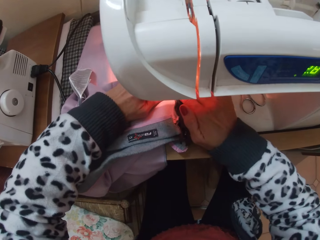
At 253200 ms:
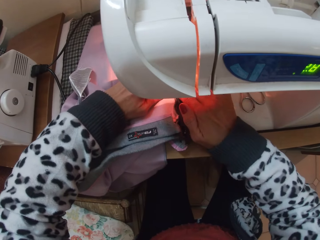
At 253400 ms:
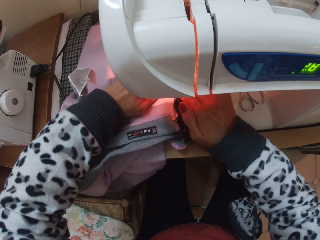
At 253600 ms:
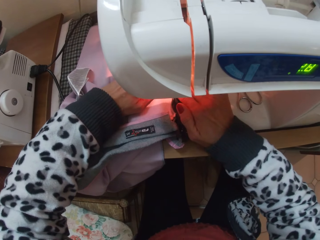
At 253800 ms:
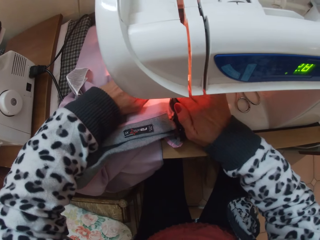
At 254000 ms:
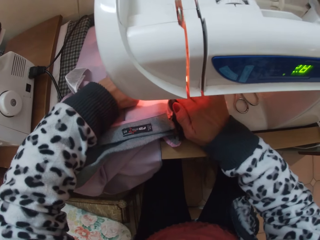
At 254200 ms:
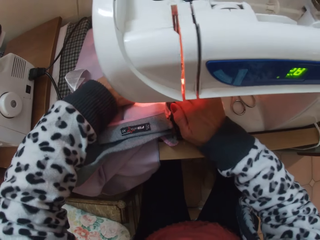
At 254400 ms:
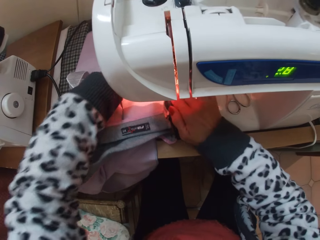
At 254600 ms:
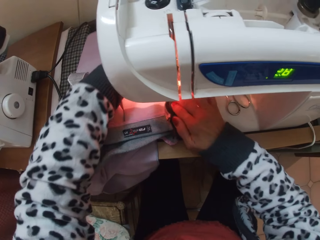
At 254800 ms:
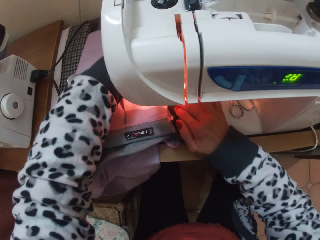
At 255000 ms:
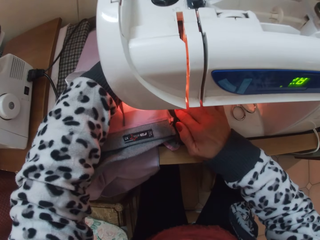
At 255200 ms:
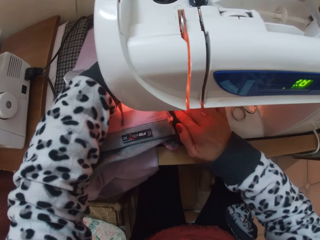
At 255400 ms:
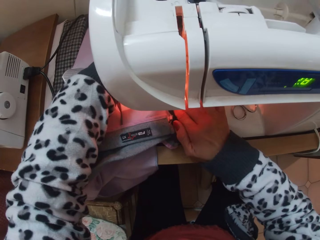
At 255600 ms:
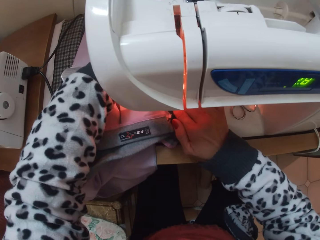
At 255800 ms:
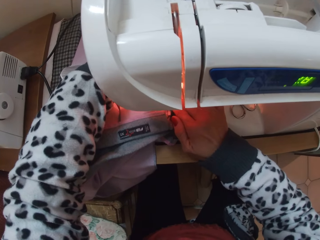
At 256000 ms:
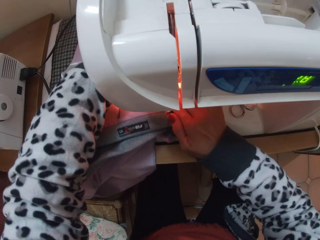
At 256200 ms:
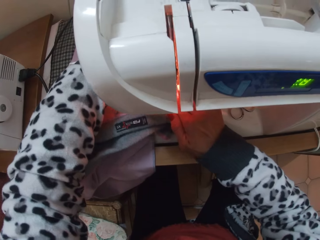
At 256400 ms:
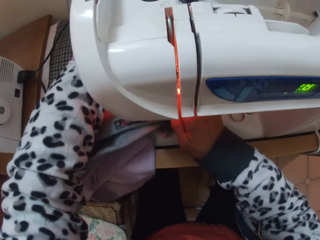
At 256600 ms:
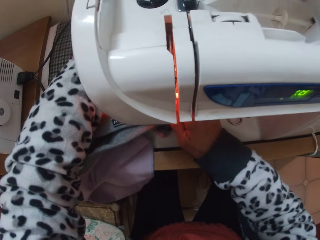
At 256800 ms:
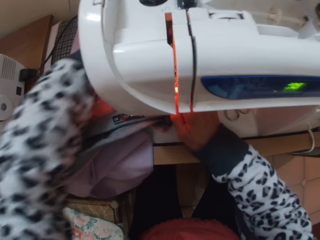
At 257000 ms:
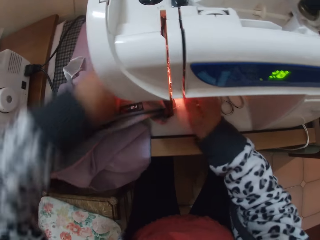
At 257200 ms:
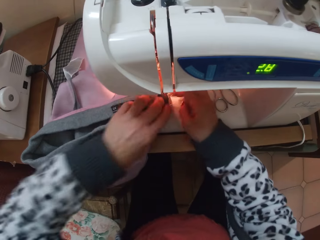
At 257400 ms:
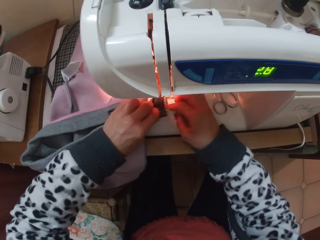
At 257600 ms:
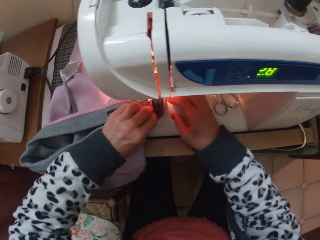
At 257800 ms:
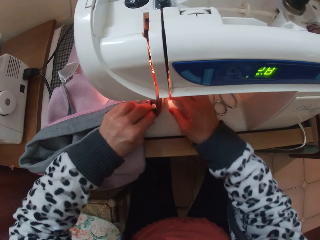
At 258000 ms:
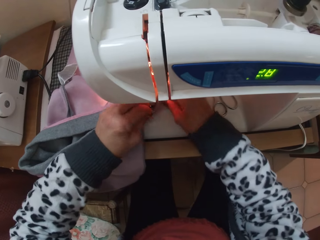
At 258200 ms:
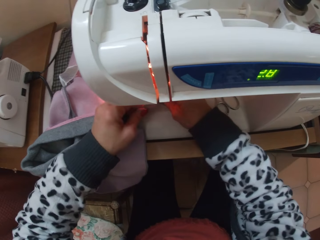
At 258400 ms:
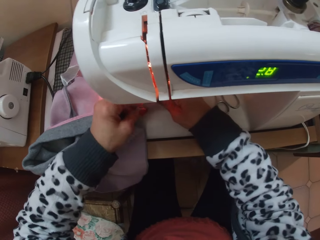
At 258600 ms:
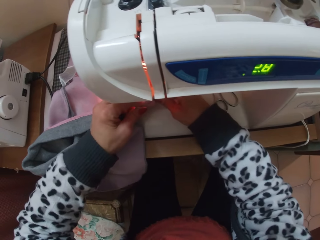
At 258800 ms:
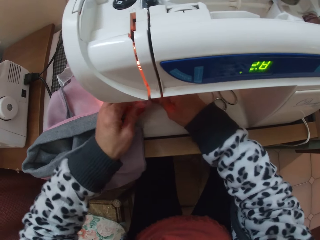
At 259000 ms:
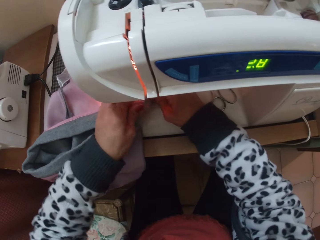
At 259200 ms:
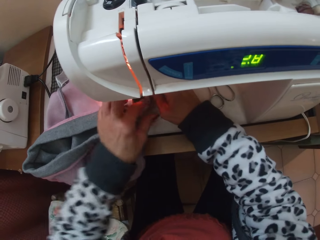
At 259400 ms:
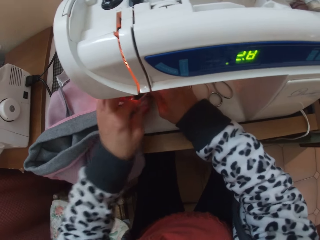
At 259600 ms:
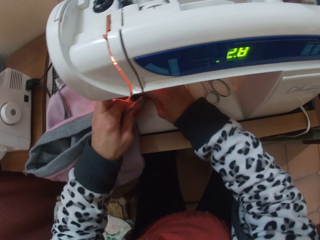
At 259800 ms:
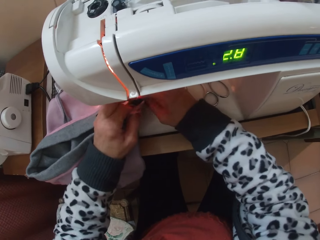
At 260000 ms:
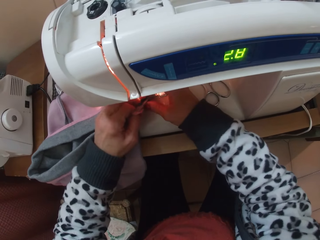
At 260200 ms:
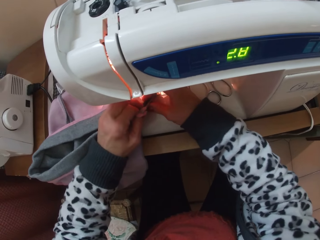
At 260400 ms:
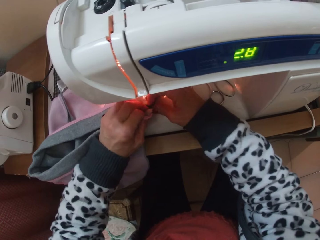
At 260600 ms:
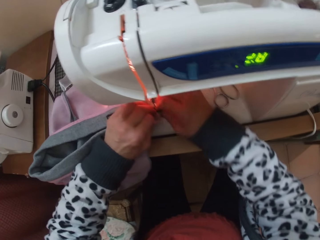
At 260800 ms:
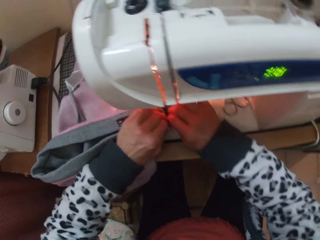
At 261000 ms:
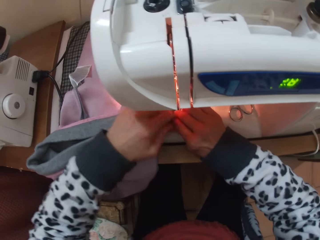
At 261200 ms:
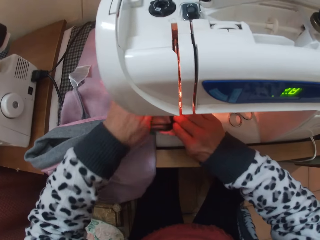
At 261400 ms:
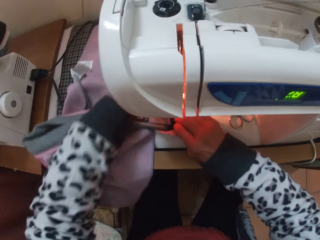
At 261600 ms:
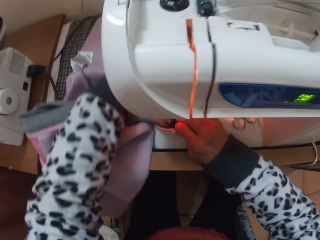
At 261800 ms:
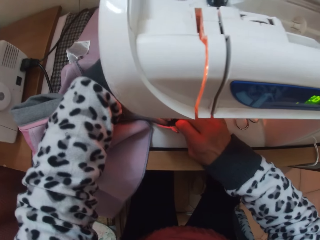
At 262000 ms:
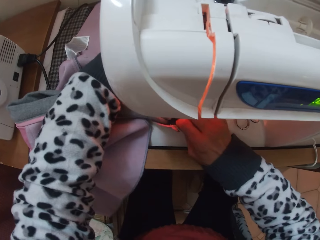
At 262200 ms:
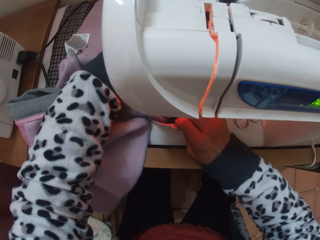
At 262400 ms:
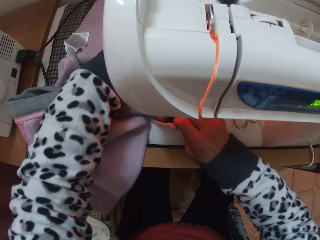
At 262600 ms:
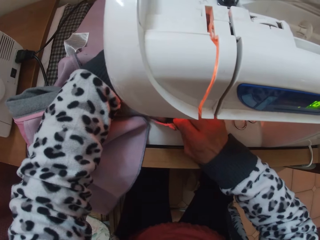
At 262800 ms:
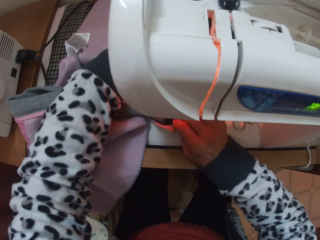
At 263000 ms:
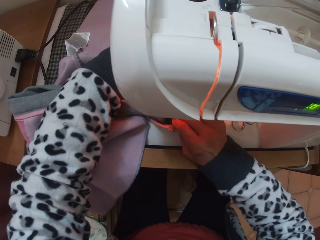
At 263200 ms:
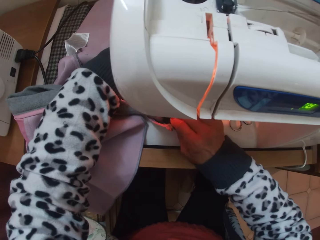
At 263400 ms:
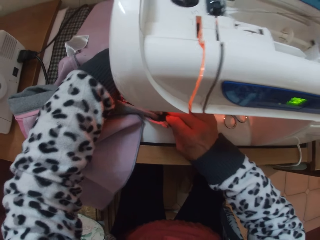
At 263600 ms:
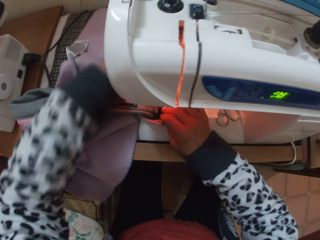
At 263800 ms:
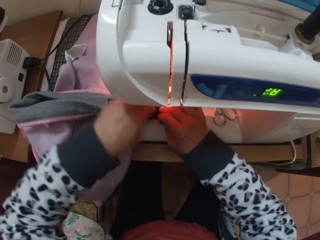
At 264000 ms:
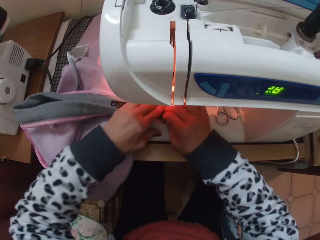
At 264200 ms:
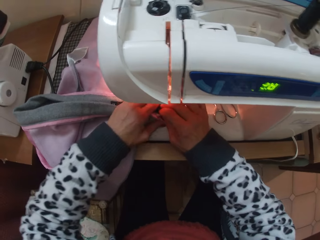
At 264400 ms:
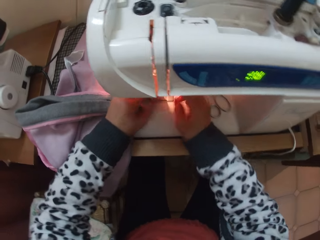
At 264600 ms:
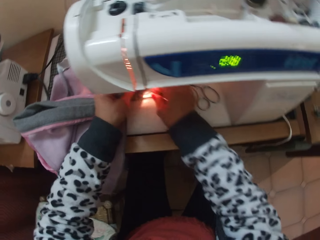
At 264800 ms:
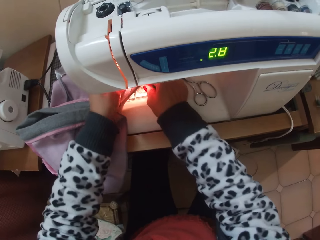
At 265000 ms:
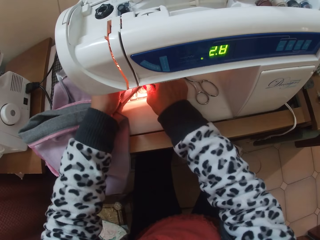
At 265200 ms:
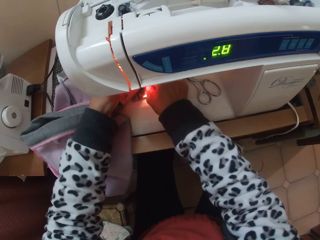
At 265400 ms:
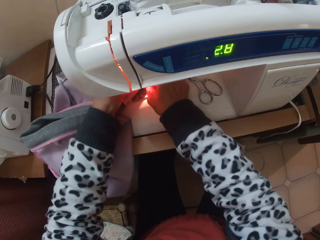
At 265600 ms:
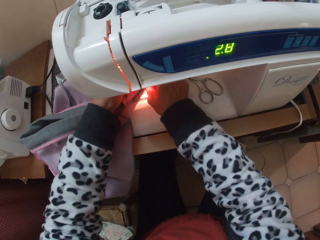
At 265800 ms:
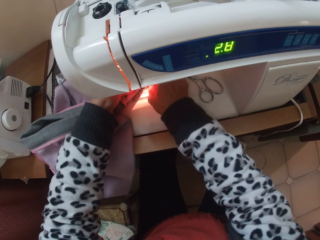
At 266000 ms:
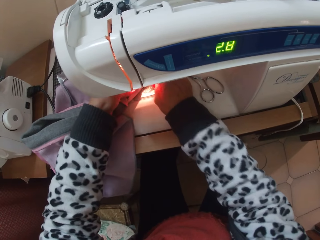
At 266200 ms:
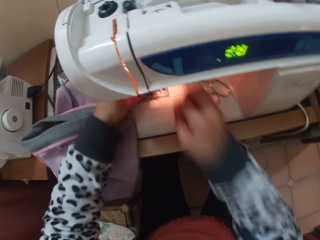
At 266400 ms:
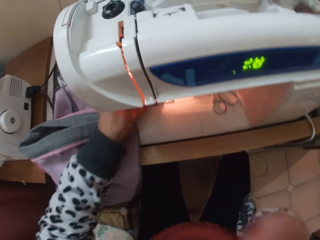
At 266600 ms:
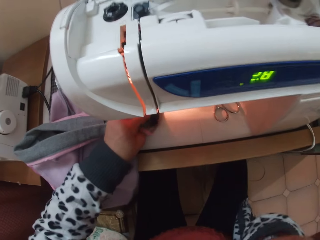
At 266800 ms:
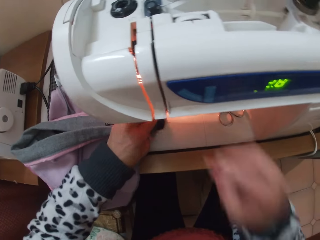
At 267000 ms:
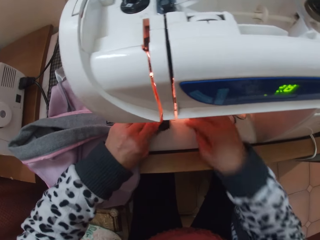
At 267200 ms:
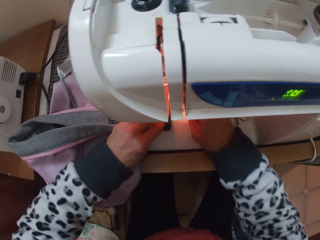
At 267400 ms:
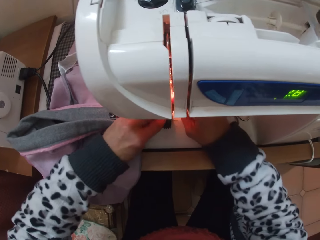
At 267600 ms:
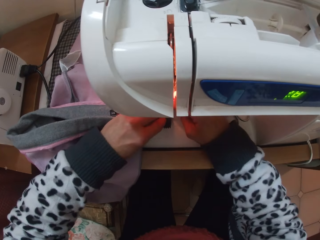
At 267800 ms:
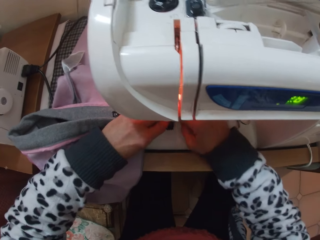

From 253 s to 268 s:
The camera wearer sews the cloth. She inspects the cloth. She sews the cloth. She inspects the cloth. She sews the cloth. She inspects the cloth. She removes a pin from the cloth. She touches herself. She puts the pin into her mouth. She inspects the cloth.

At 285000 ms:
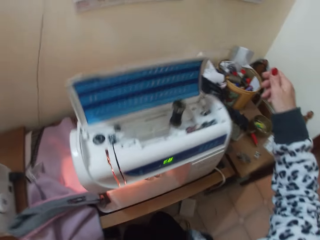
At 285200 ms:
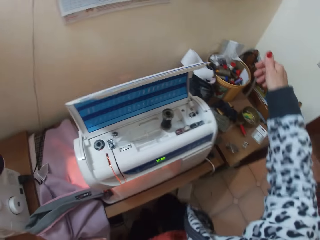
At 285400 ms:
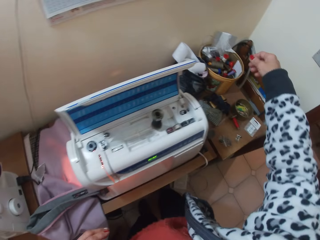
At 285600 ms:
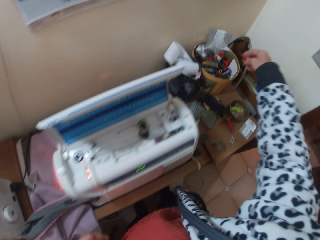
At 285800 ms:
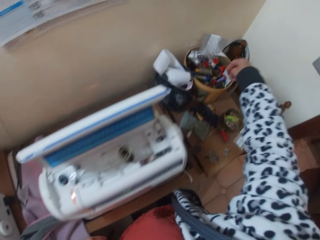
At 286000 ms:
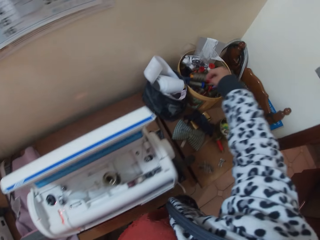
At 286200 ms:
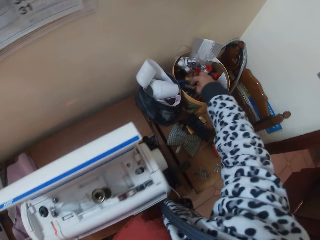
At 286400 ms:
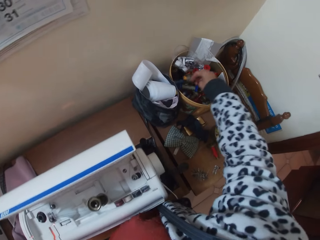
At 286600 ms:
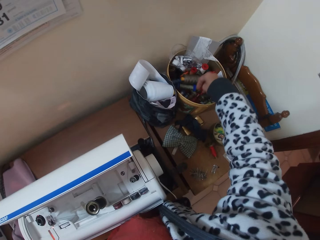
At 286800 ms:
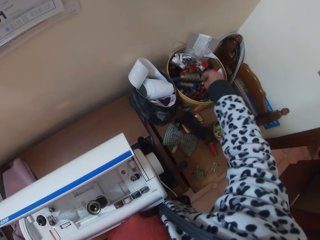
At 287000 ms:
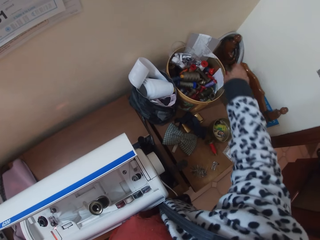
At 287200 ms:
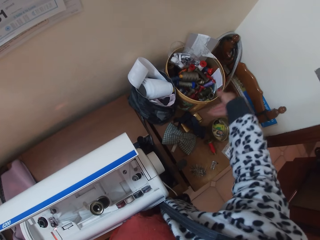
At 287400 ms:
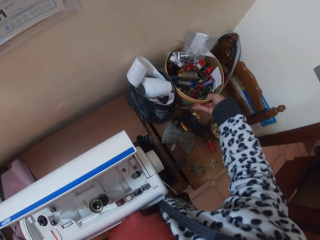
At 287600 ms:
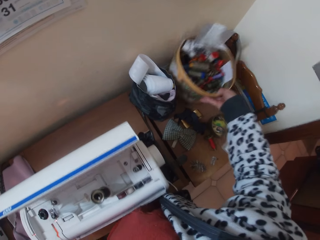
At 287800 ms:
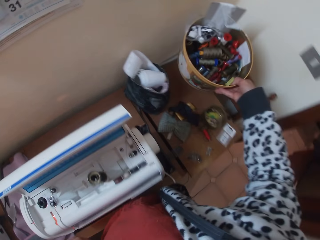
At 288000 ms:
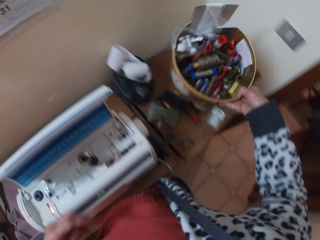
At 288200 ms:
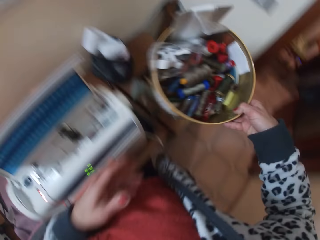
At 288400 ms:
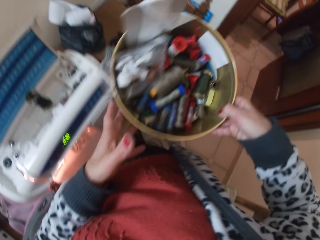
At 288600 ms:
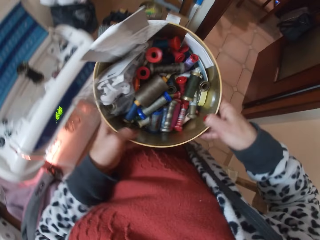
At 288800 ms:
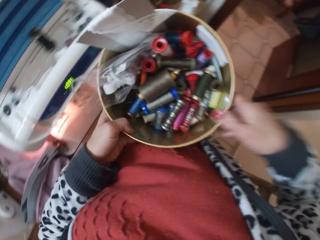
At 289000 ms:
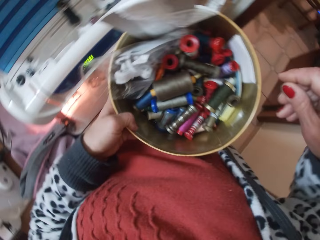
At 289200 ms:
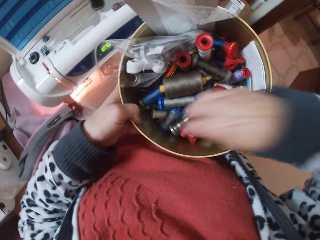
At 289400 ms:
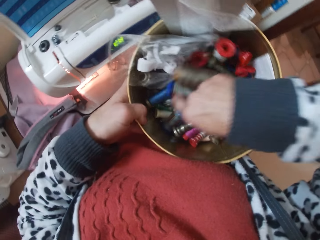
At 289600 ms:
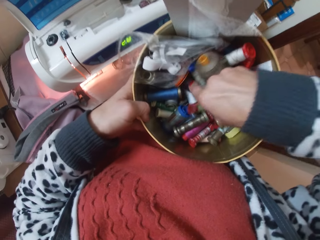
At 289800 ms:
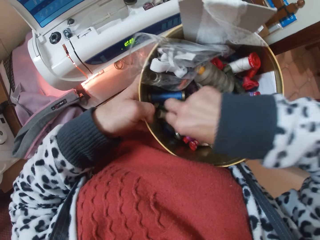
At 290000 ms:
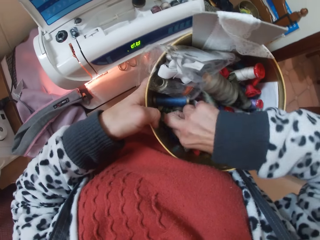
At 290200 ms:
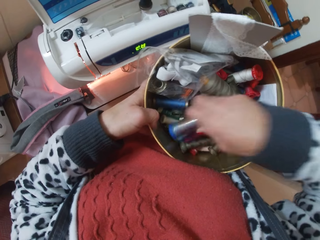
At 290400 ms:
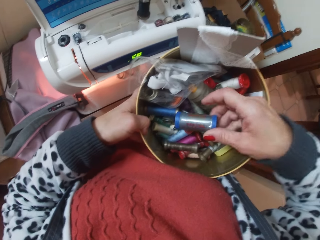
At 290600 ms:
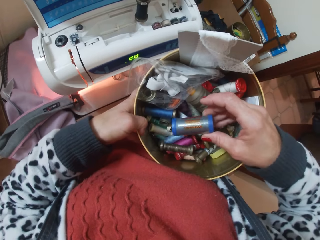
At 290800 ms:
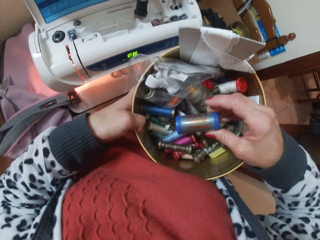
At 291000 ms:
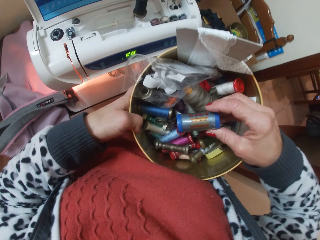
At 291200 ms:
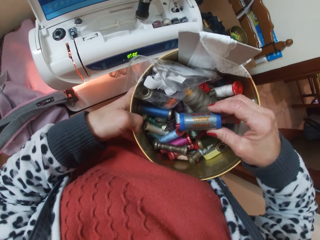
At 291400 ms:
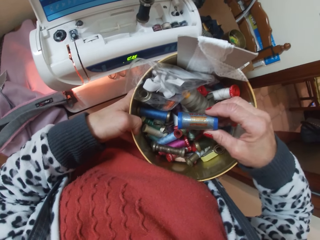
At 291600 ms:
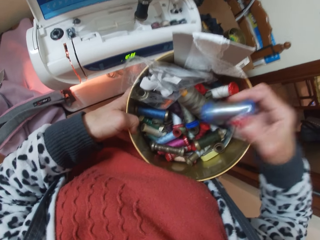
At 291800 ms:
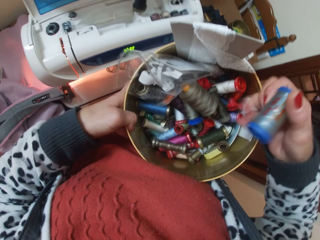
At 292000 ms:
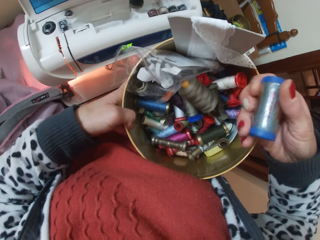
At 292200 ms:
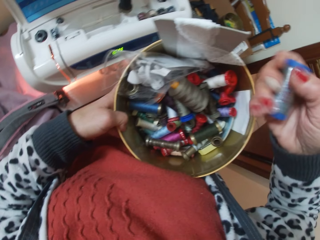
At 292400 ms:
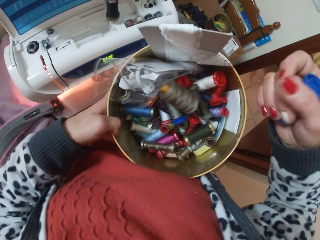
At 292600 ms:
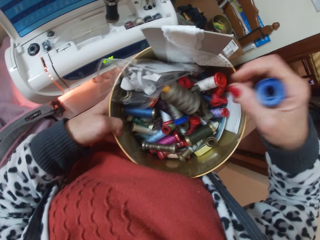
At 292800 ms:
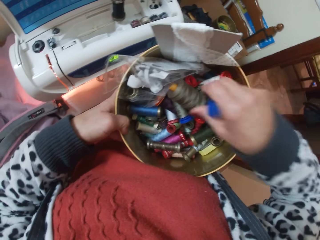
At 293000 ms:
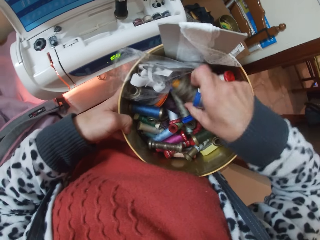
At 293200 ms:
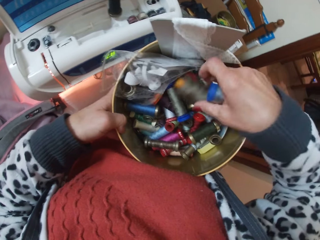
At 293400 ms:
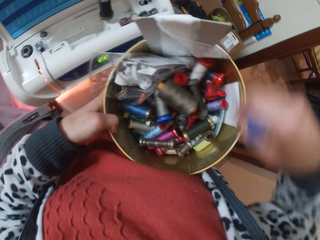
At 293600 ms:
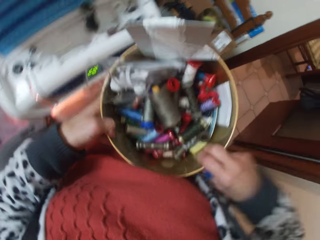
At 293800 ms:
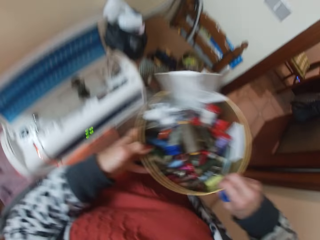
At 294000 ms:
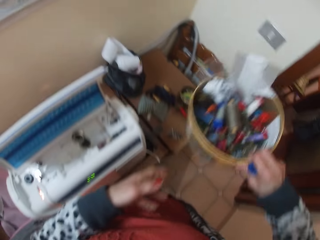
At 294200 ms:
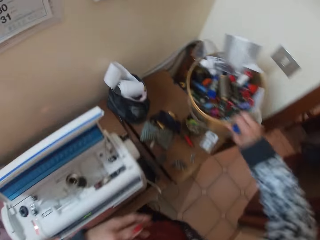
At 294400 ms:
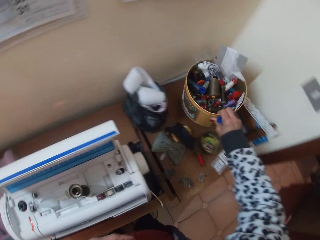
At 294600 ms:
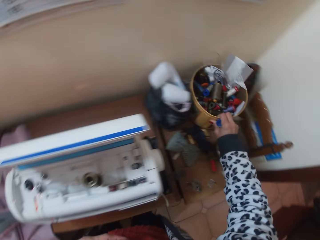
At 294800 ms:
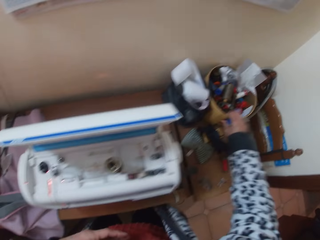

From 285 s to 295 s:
The camera wearer stands up. She searches the equipment container with her right hand. She carries the equipment container with her right hand. She picks up the container. She passes the equipment container to her left hand. She searches the equipment container with her right hand. She picks up a grey thread or sewing thread from the equipment container with her right hand. She picks up another grey thread from the equipment container with her right hand. She checks the sewing thread. She drops the grey thread back to the equipment container. She passes the equipment container back to her right hand. She places the equipment container on the table.
